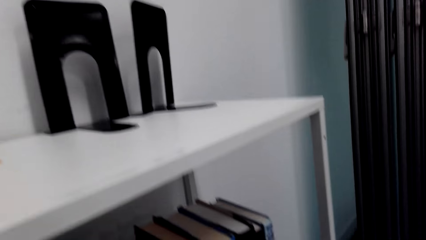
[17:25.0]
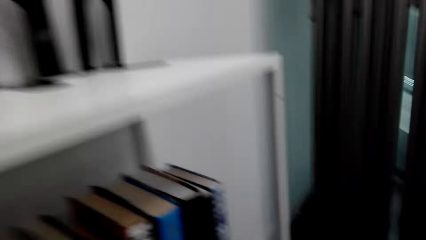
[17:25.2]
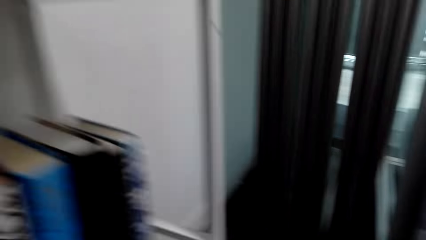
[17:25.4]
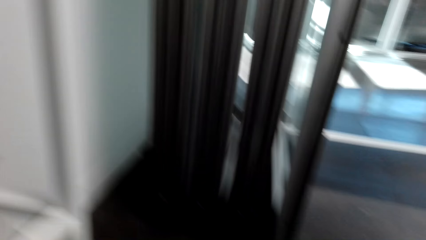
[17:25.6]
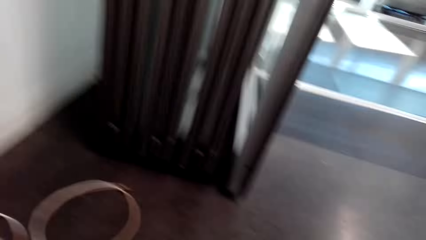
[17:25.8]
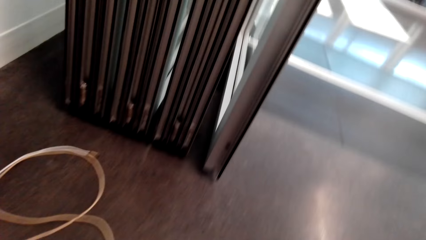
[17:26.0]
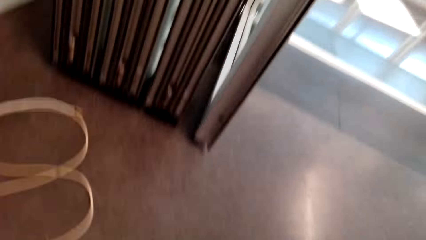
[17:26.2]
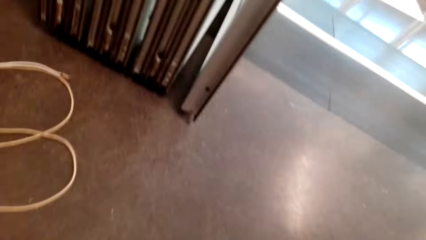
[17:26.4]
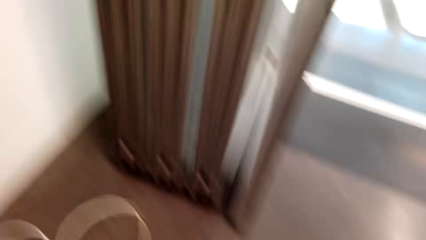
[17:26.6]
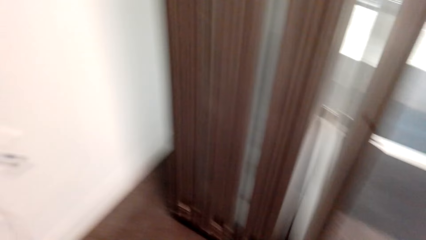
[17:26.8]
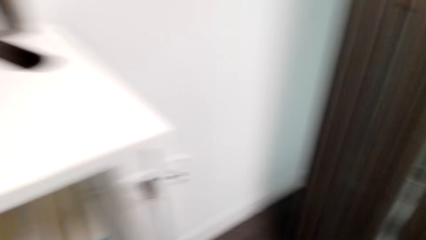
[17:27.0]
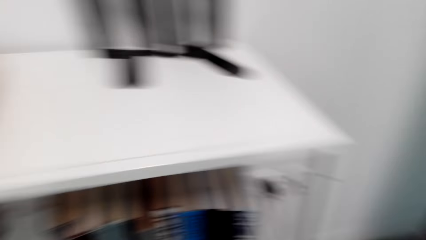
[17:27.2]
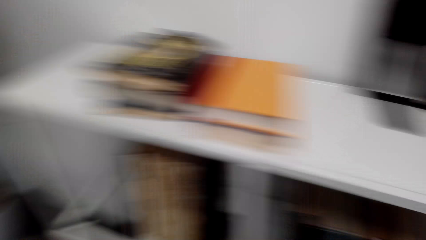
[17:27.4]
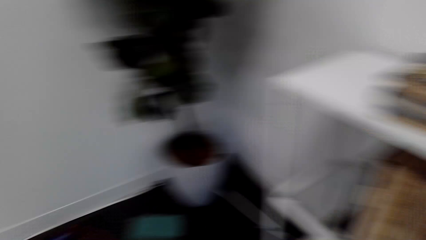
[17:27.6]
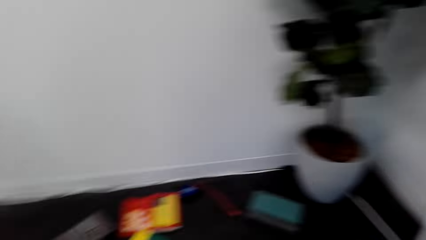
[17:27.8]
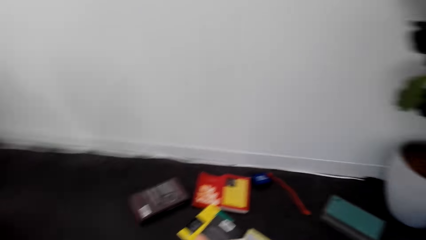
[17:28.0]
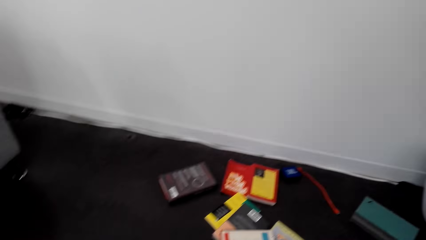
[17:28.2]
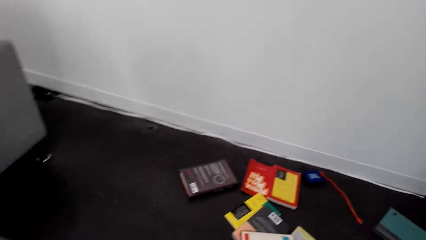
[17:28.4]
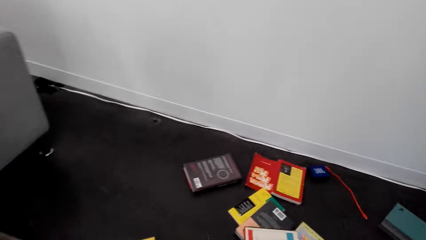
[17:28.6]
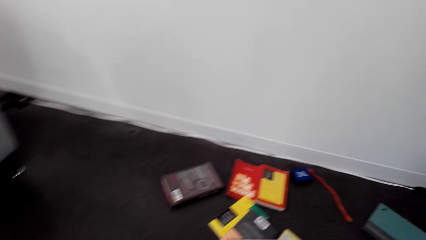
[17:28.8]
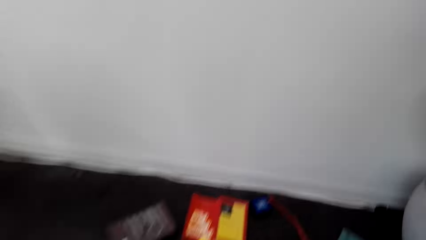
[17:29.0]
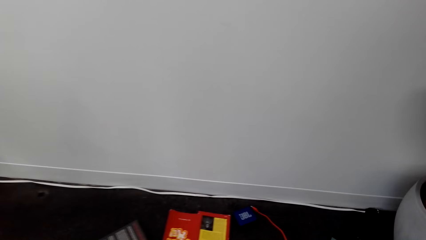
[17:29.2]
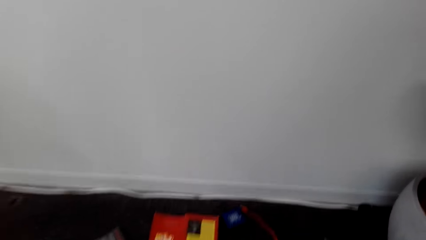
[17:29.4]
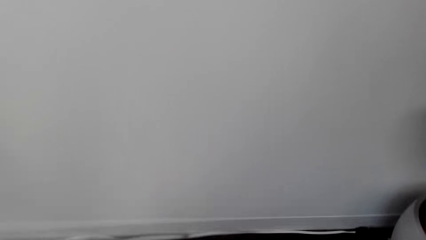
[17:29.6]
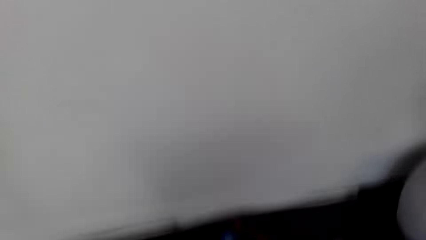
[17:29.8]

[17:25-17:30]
The camera wearer looks around on the floor.

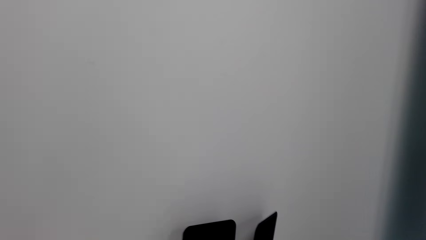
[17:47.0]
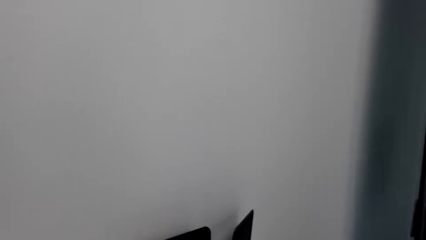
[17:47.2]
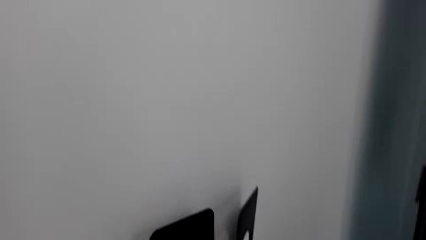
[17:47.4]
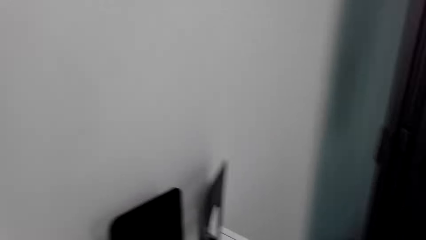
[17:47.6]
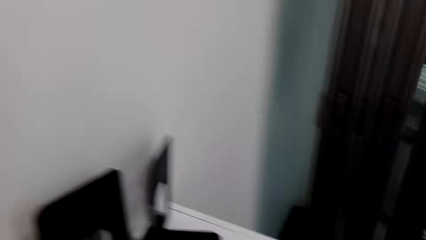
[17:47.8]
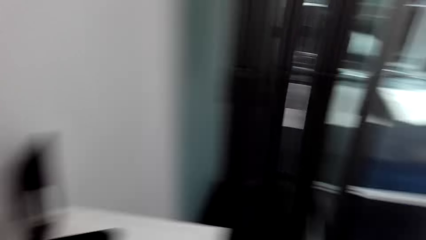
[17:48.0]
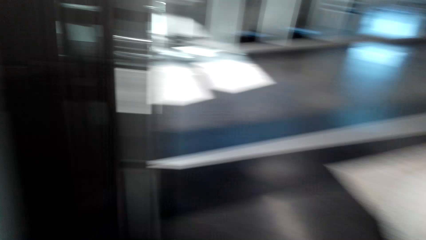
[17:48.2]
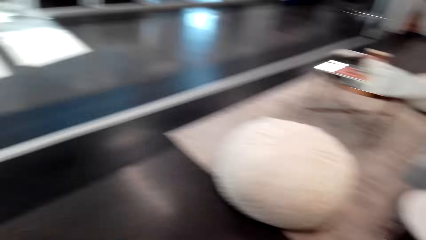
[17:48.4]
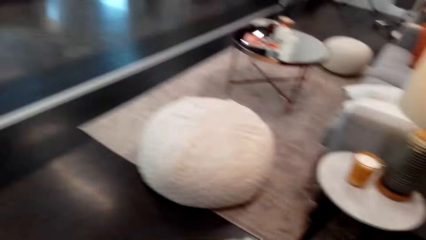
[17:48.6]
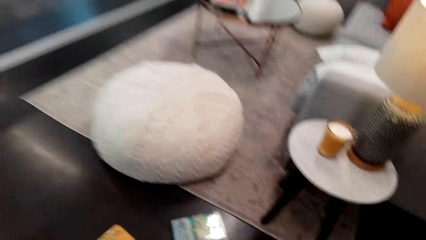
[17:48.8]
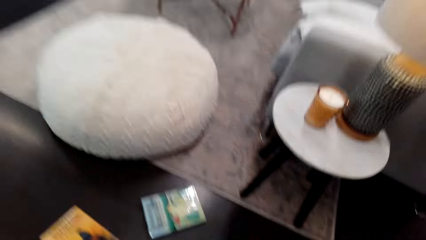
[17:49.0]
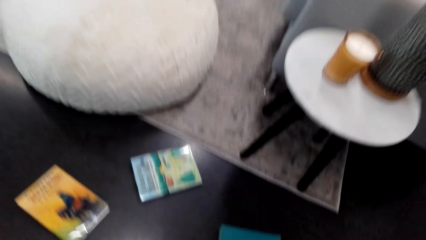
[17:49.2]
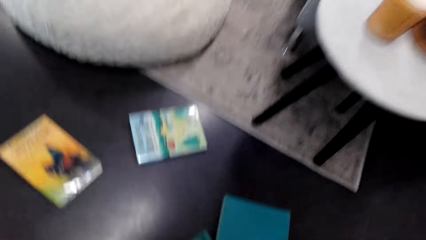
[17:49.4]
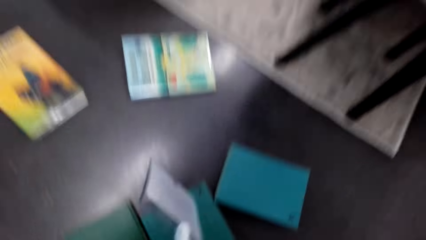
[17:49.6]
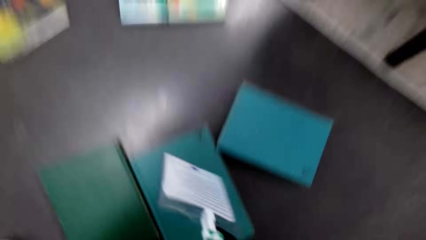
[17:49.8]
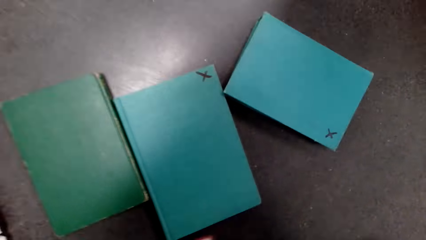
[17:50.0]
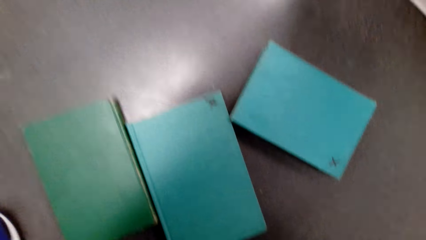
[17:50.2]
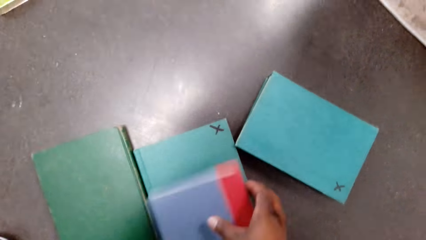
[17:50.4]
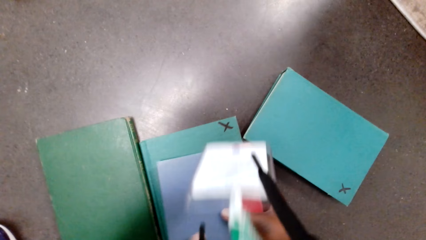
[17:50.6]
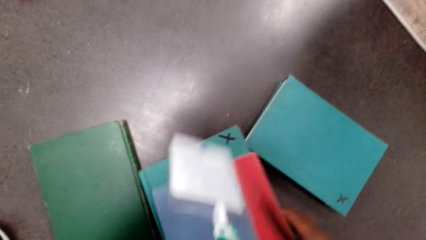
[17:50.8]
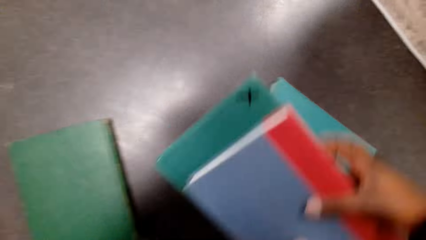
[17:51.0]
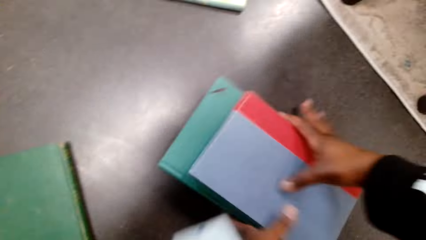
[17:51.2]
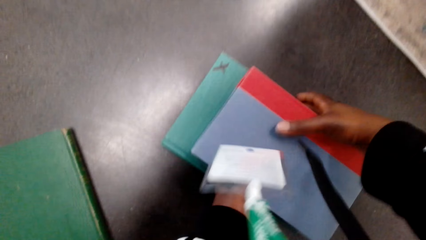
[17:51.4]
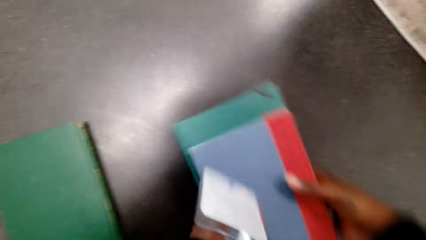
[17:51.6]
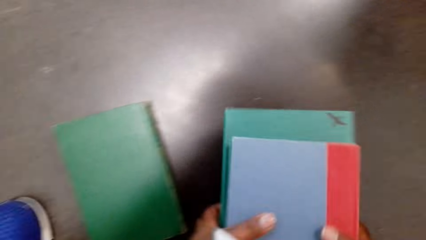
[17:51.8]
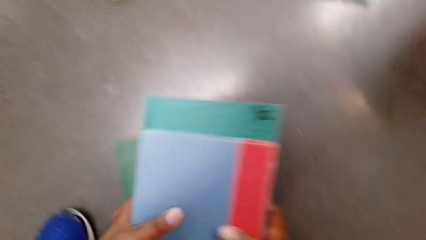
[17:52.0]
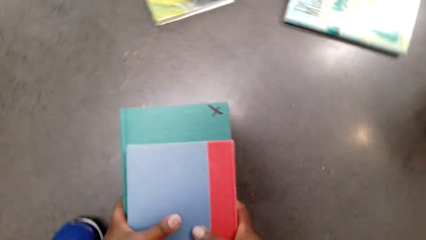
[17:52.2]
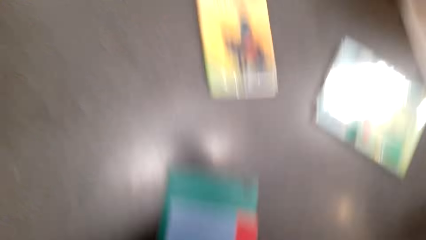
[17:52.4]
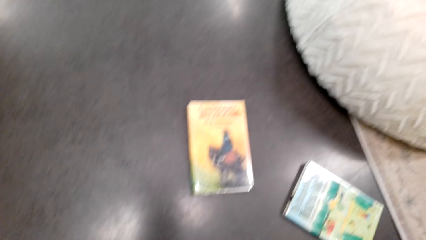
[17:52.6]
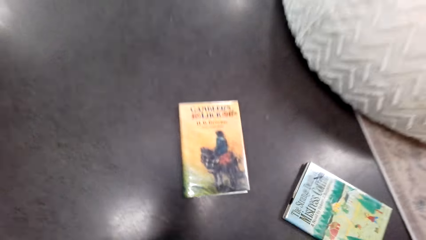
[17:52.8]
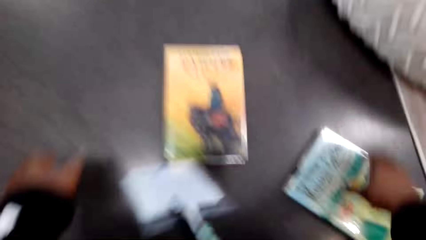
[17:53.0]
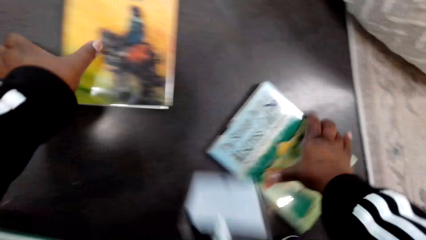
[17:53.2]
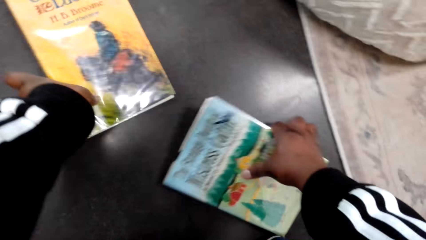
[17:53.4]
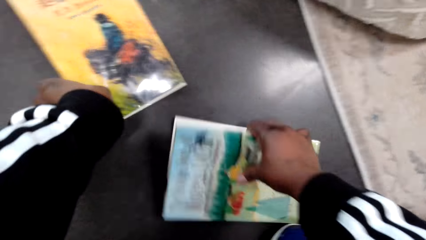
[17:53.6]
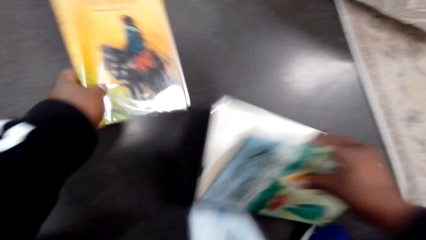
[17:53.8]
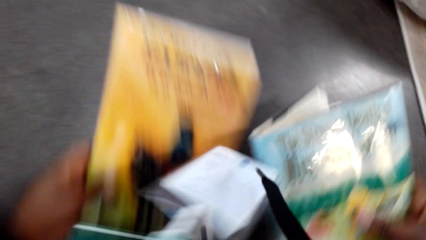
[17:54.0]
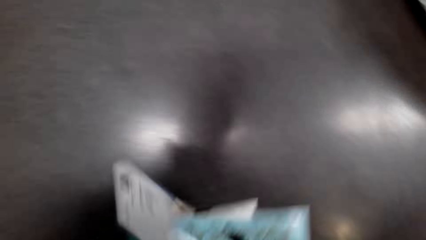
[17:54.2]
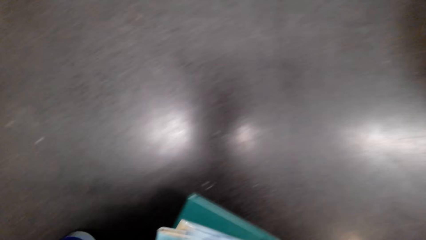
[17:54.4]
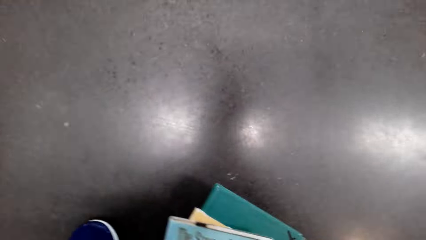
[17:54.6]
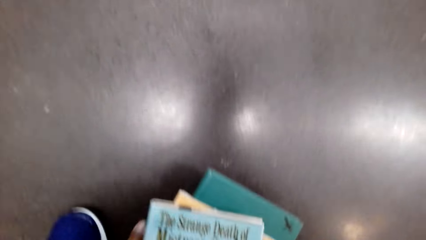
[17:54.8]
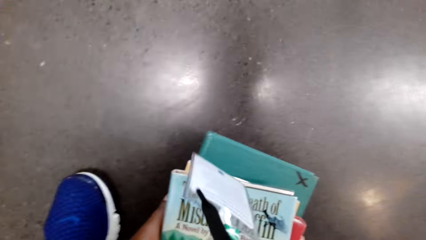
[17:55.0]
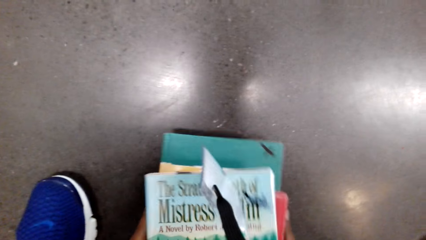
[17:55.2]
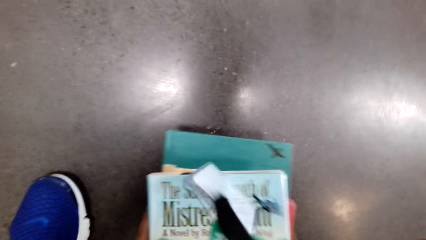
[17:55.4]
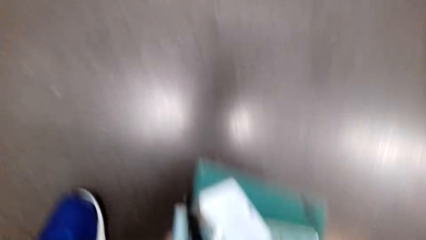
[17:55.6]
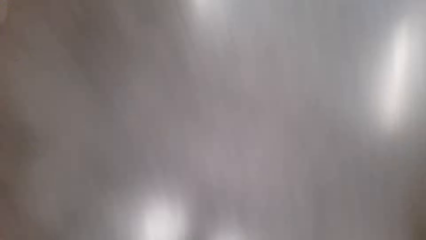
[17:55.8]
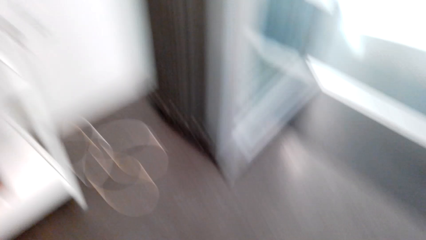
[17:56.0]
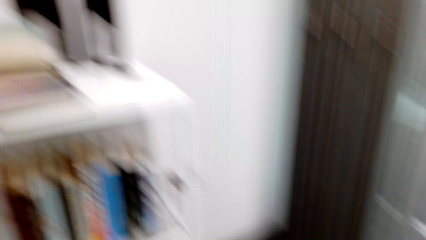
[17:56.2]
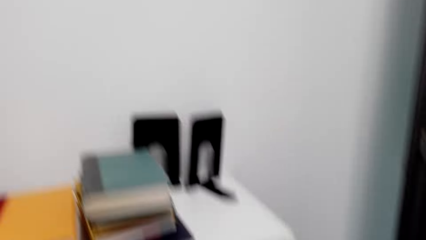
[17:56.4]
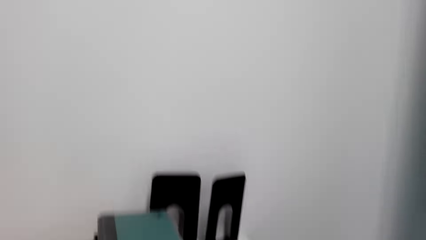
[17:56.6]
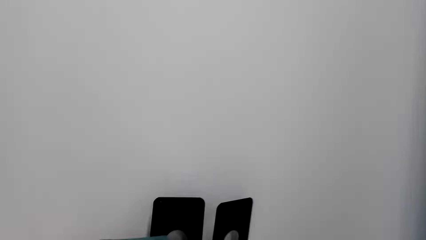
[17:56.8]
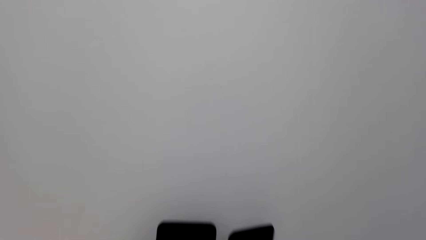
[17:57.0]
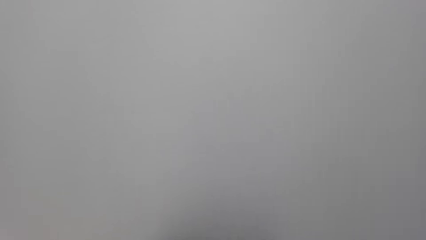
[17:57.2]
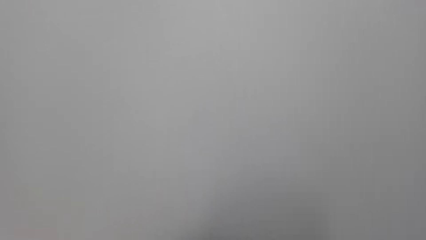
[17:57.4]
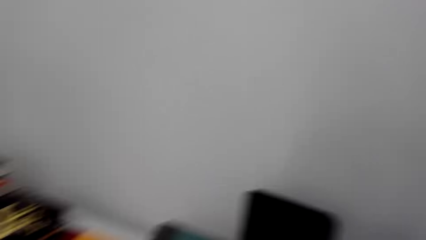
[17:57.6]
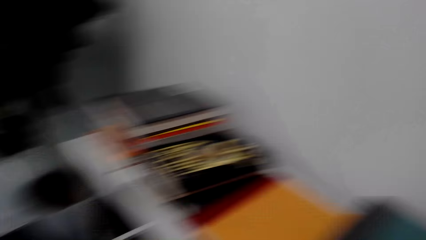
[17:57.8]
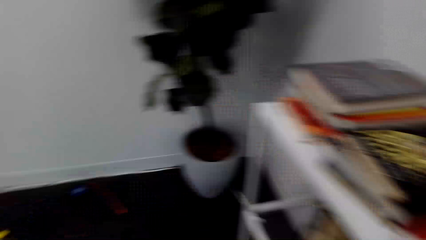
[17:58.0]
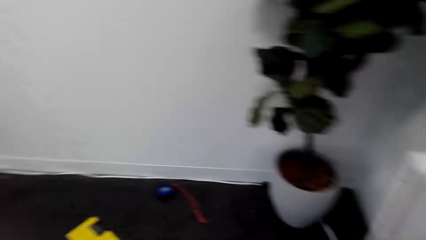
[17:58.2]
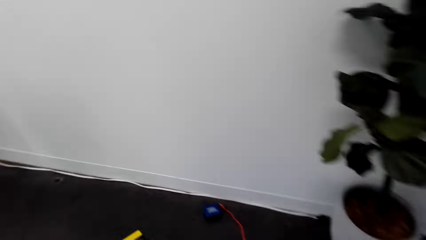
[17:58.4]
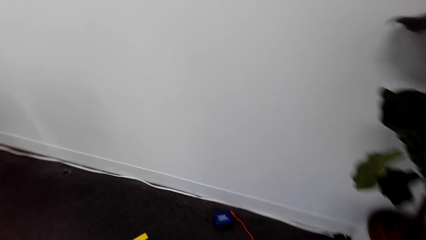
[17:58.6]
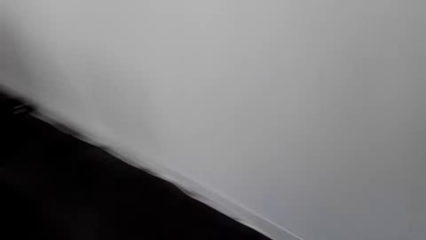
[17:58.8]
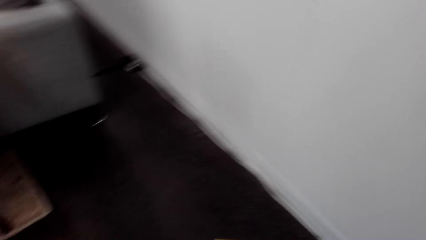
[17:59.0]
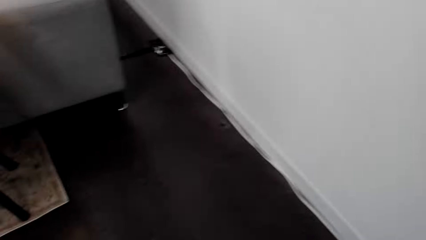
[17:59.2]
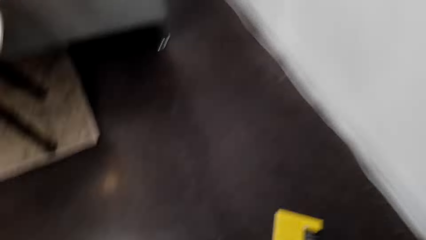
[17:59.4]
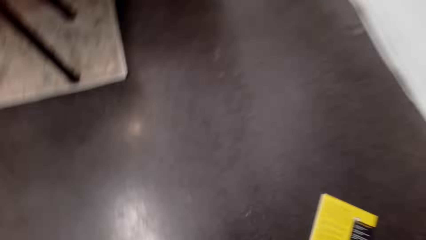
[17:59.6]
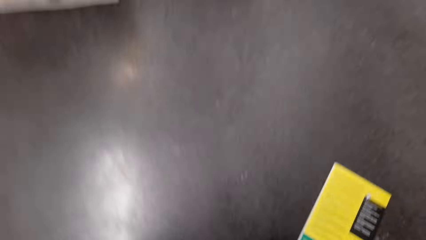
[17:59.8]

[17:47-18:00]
The camera wearer puts books on a shelf. They bend towards the floor. They collect books on the floor. They pick books repeatedly. They walk towards the bookcase. They put the books on the shelf. They bend towards the floor.
